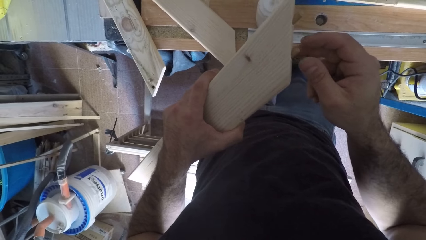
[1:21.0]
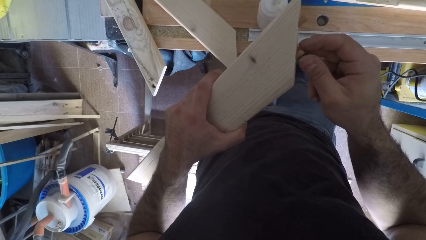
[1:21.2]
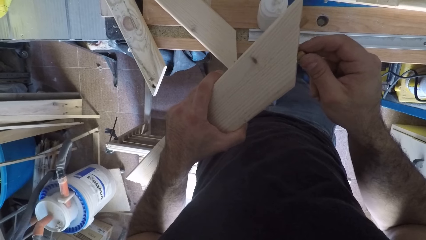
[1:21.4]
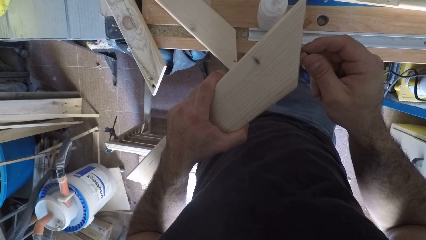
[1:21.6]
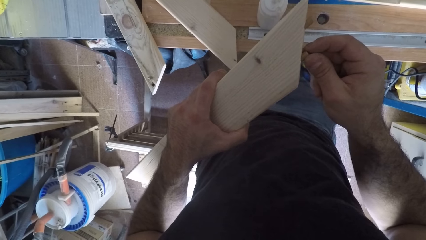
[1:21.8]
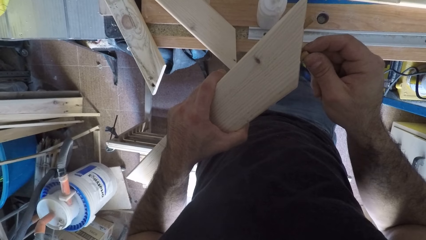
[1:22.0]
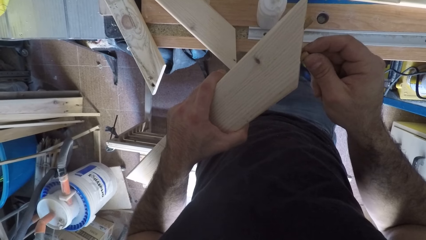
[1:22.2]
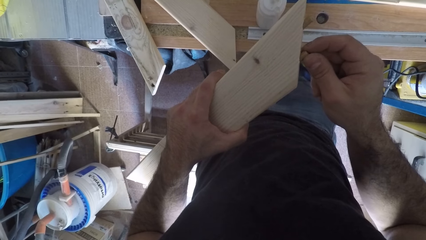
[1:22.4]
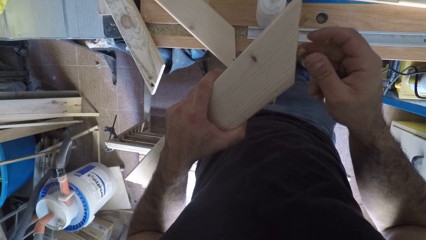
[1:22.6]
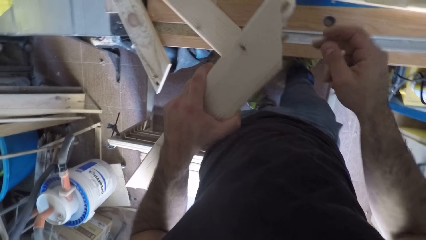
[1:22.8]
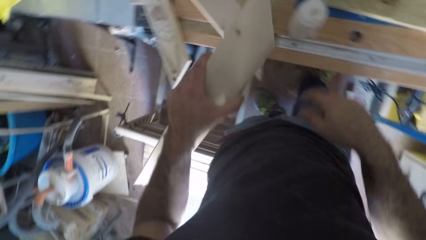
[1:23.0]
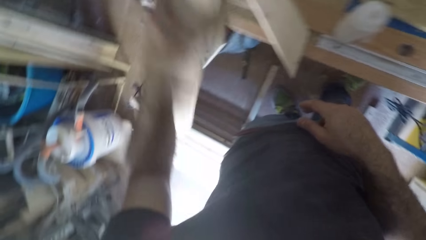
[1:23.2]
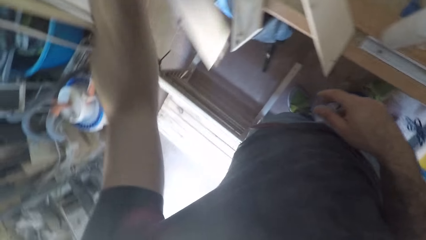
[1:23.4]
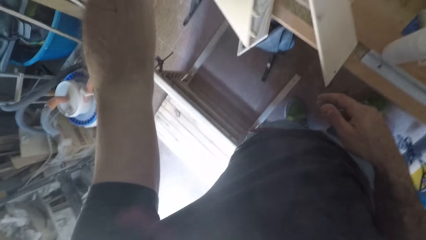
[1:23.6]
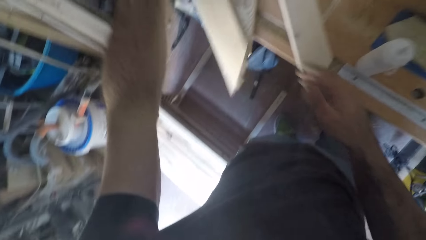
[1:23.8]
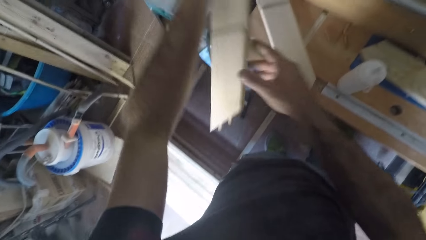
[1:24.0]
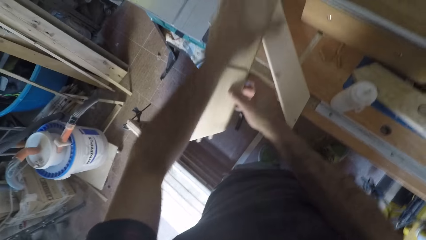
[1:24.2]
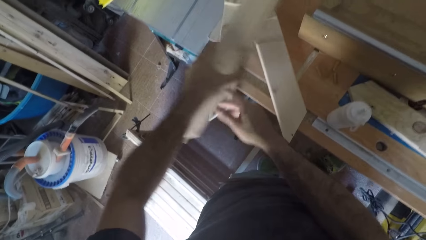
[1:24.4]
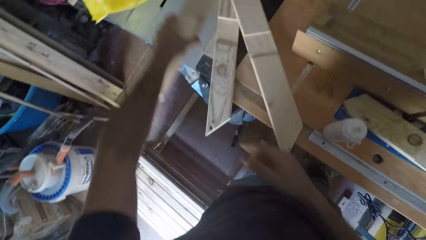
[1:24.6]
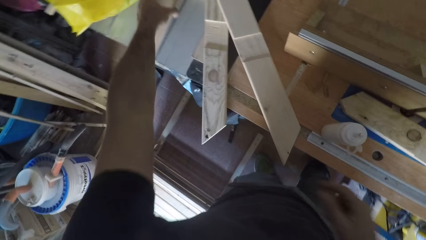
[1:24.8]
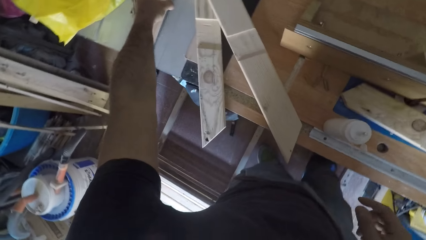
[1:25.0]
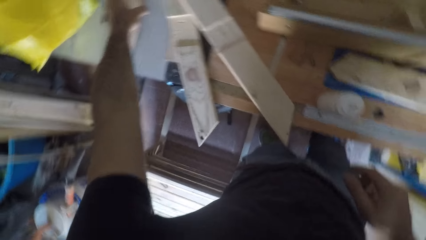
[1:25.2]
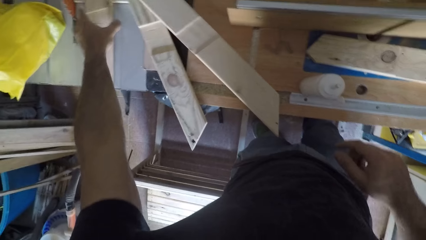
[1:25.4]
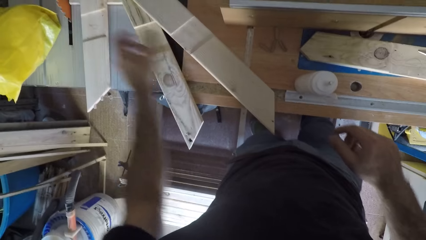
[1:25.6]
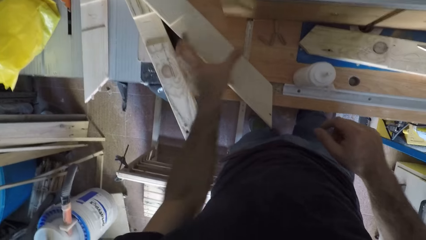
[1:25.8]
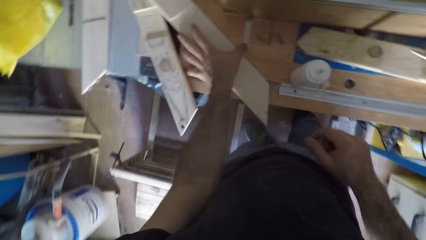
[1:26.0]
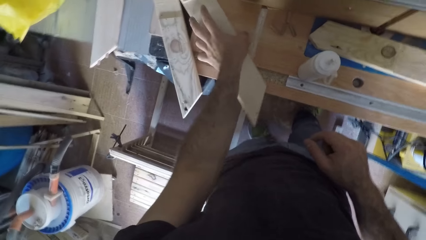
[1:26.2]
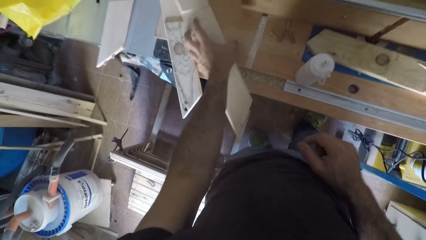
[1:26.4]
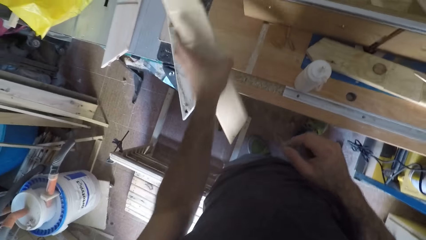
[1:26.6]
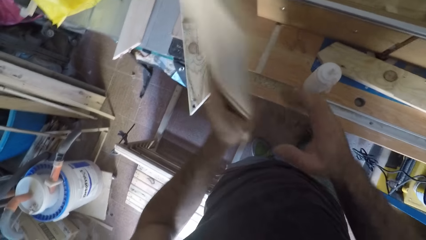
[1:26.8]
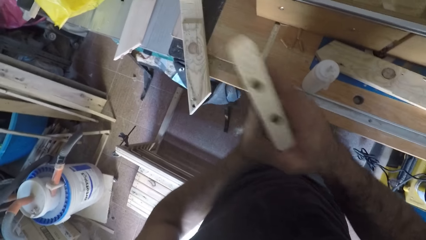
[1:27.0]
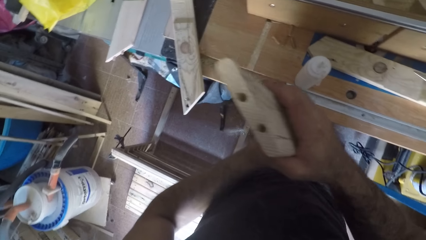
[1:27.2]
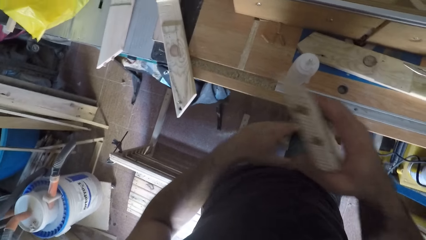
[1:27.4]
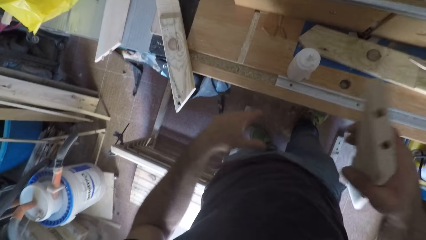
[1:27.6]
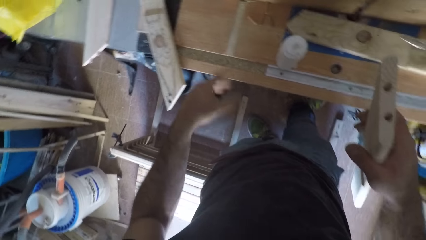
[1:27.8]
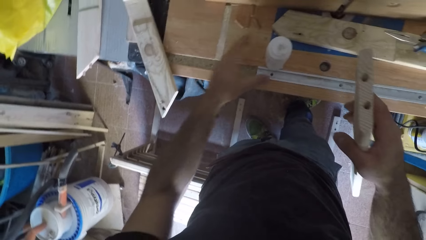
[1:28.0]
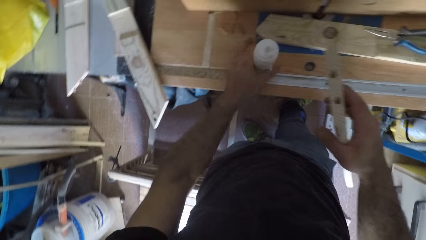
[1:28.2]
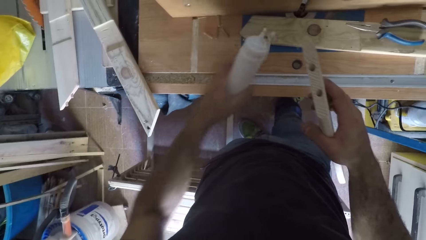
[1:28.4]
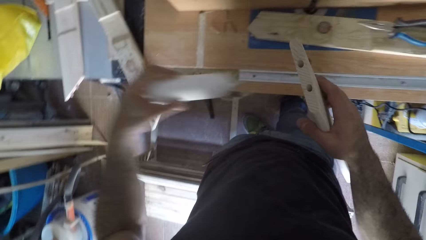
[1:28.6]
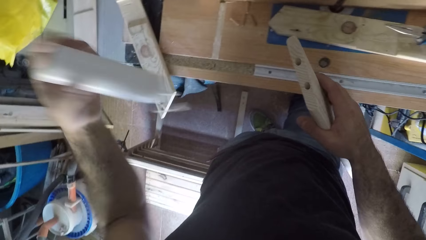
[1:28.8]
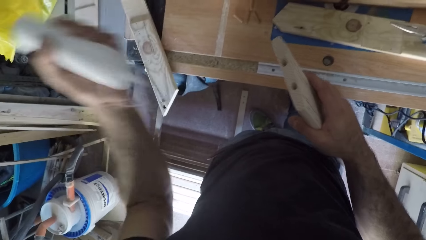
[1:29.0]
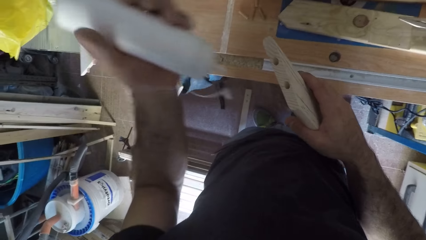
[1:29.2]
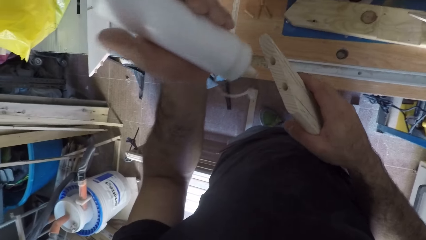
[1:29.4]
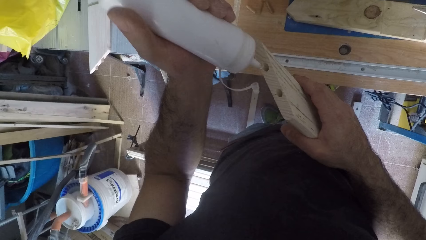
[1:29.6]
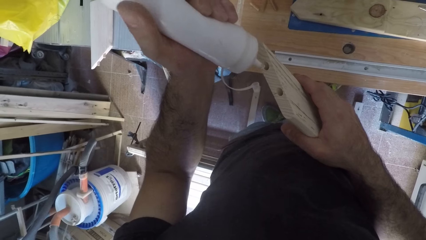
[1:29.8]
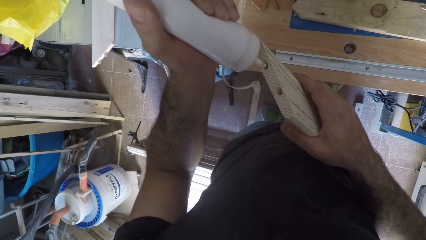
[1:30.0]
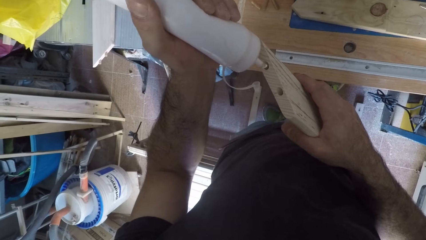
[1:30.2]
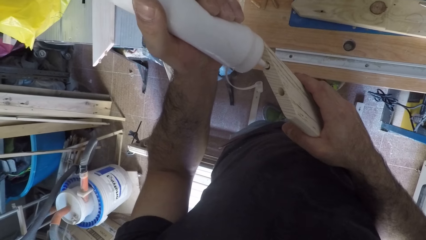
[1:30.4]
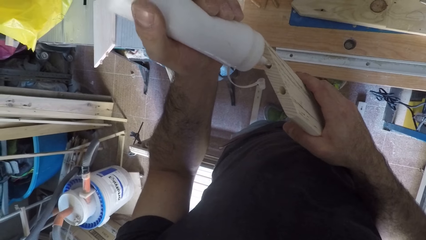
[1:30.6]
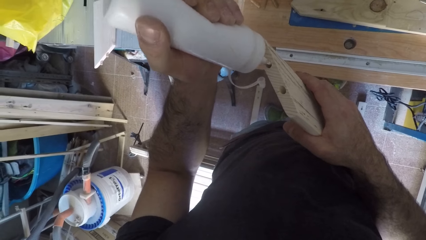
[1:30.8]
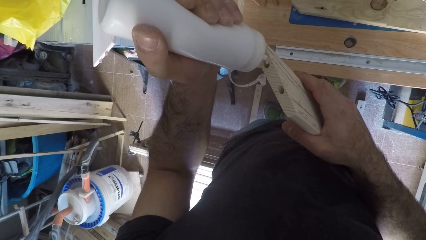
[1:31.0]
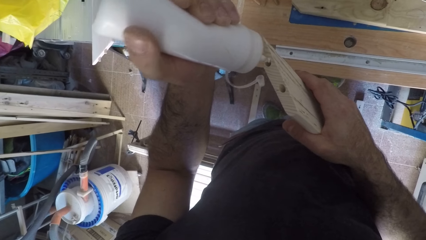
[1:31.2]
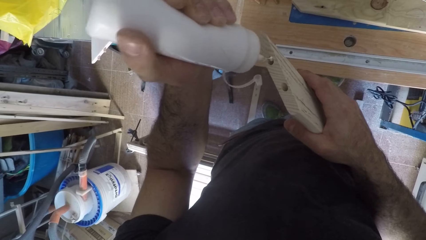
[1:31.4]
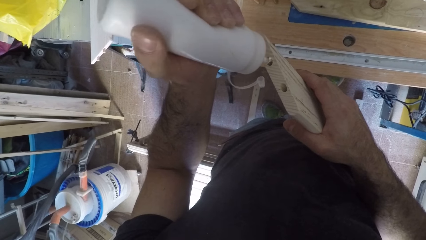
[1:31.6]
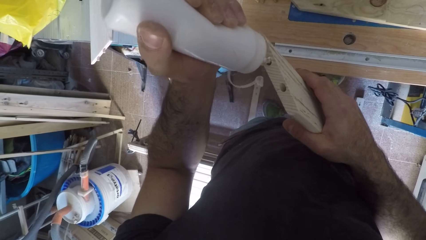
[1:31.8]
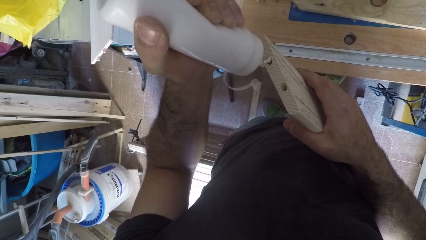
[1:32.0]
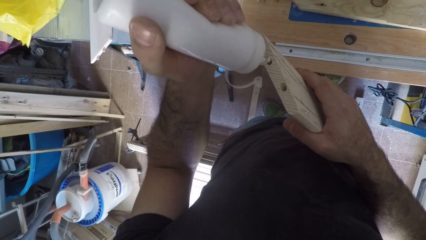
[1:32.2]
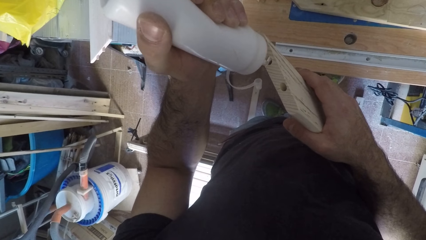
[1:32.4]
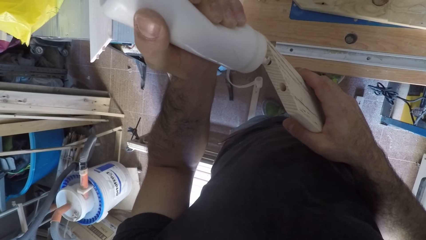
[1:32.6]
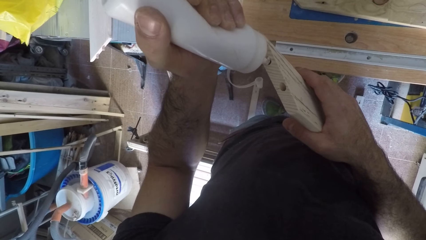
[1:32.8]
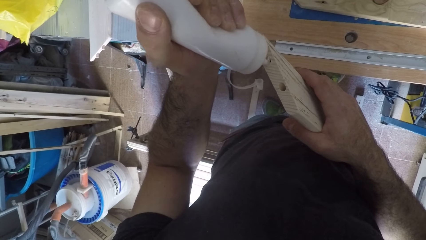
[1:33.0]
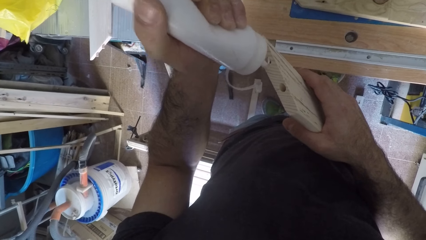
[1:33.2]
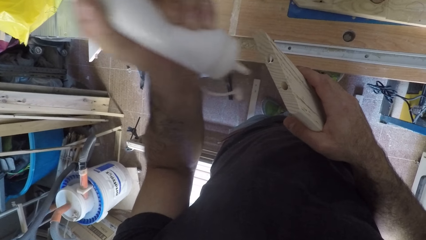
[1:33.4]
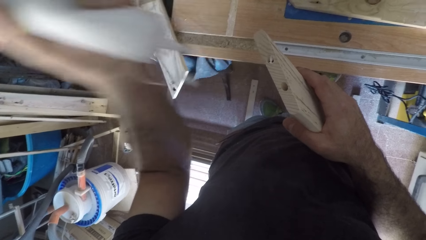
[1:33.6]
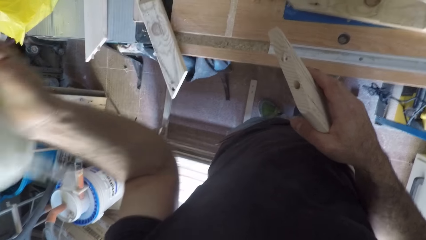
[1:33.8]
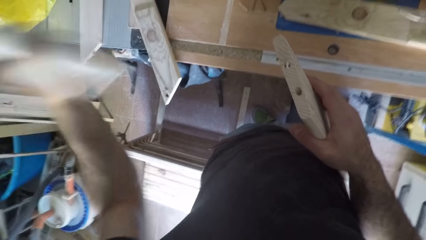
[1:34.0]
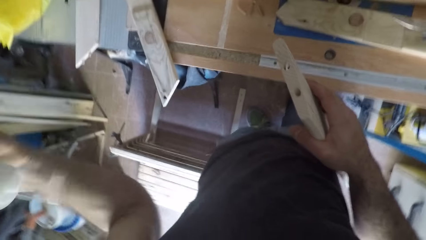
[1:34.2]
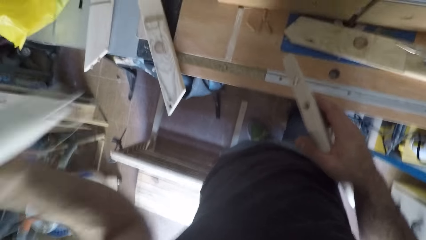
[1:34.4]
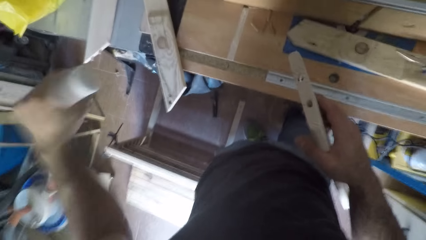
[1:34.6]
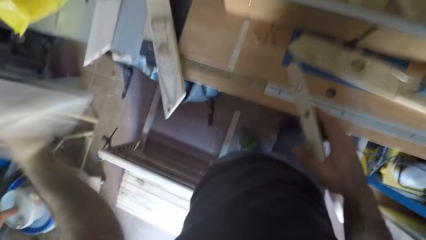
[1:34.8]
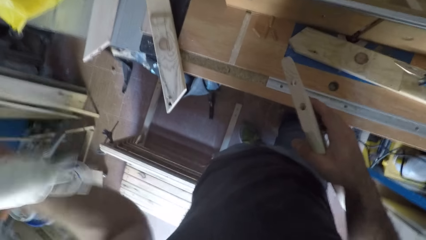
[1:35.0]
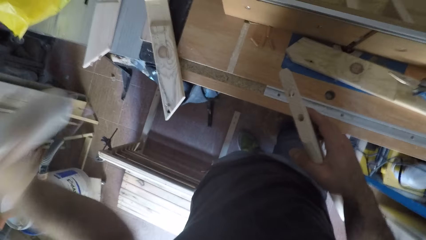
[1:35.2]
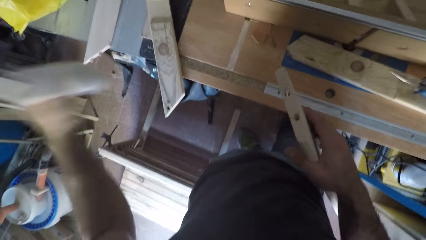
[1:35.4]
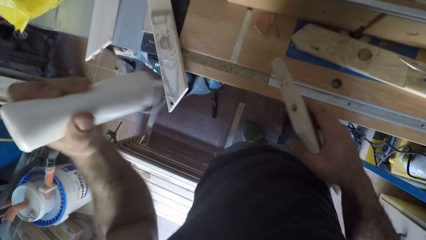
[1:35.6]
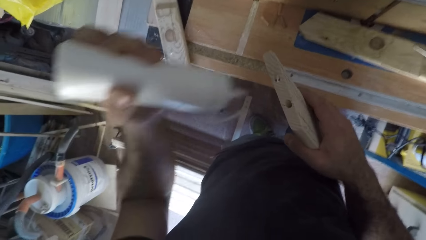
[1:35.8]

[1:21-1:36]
The camera wearer drops the piece of wood on the workbench with his left hand. He picks up a piece of wood from the workbench with his right hand. He picks up a plastic can with his left hand. He applies glue from the plastic can to the piece of wood. He shakes the can of glue with his left hand.
